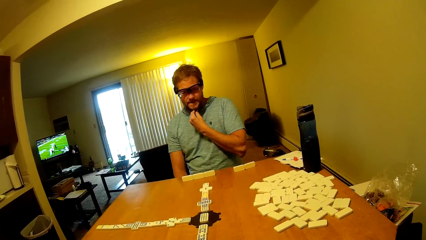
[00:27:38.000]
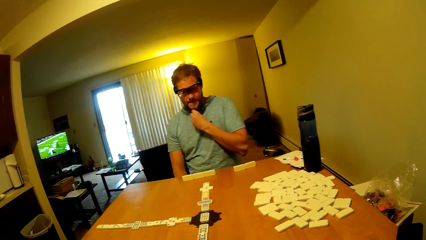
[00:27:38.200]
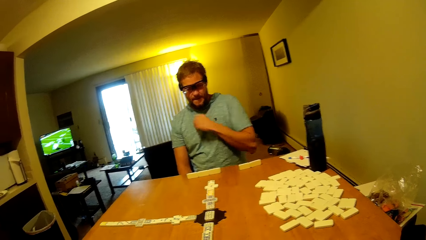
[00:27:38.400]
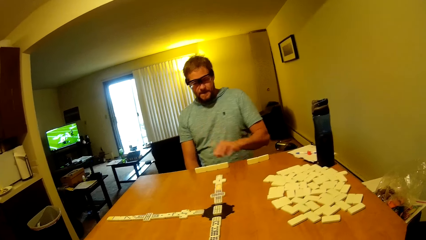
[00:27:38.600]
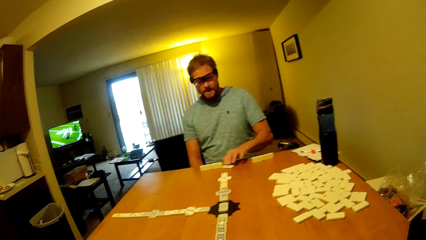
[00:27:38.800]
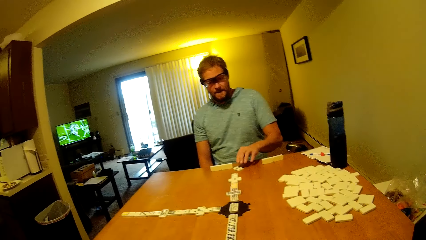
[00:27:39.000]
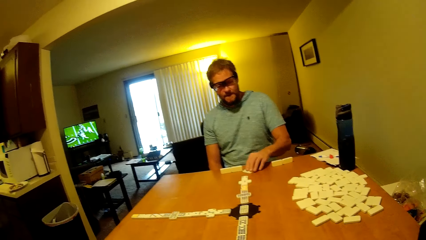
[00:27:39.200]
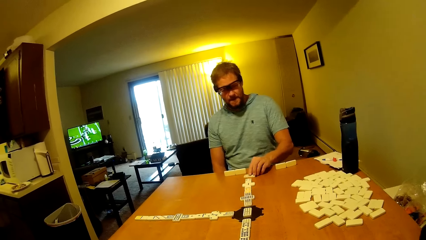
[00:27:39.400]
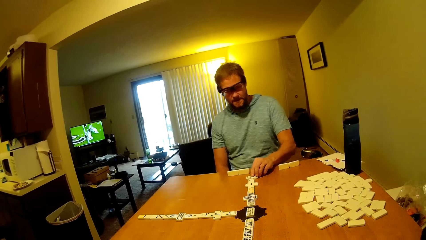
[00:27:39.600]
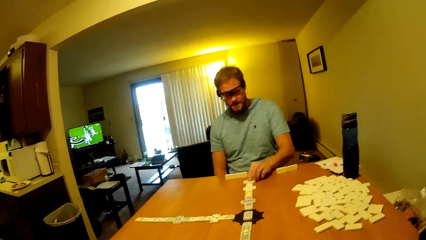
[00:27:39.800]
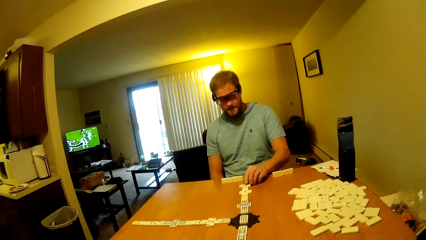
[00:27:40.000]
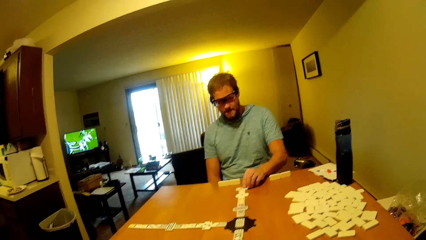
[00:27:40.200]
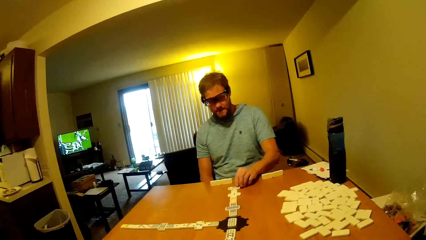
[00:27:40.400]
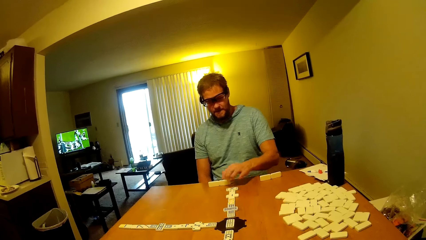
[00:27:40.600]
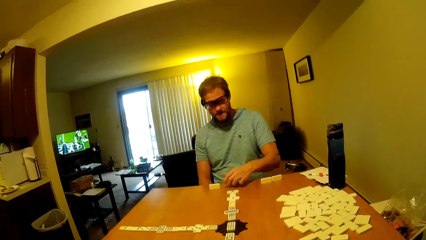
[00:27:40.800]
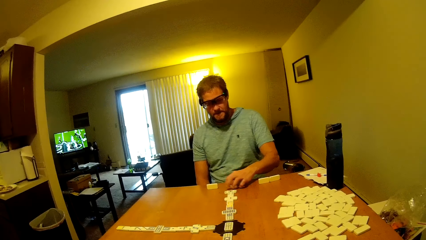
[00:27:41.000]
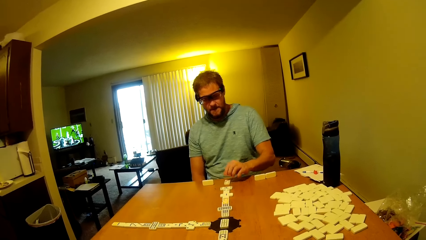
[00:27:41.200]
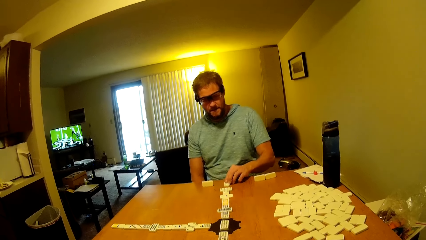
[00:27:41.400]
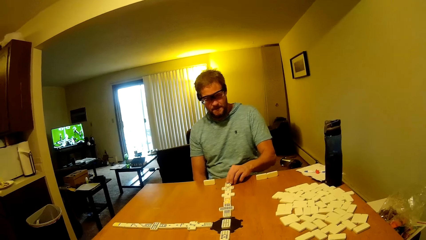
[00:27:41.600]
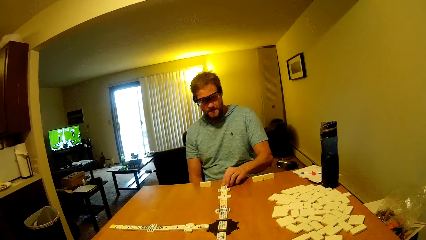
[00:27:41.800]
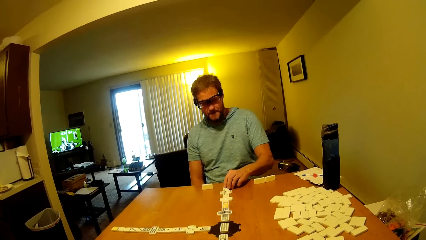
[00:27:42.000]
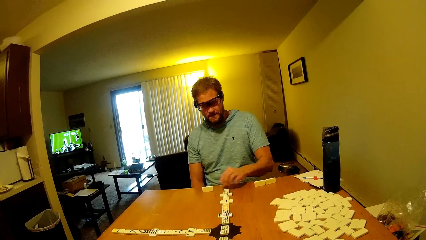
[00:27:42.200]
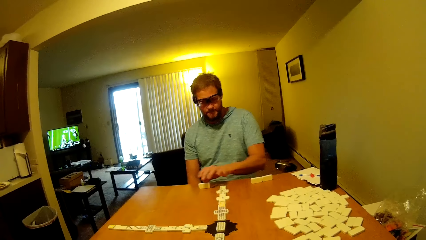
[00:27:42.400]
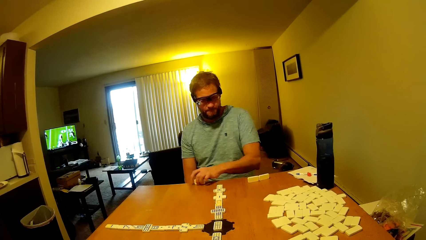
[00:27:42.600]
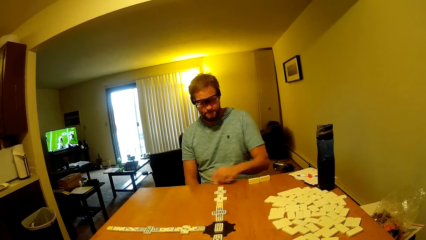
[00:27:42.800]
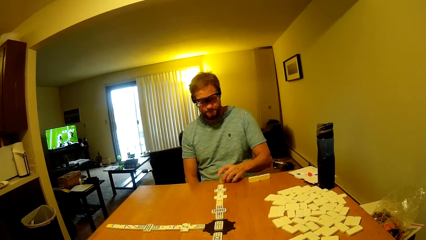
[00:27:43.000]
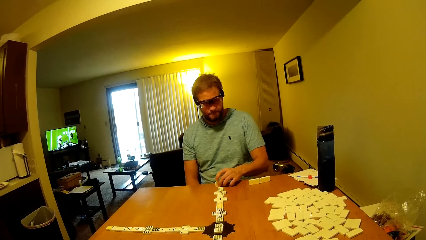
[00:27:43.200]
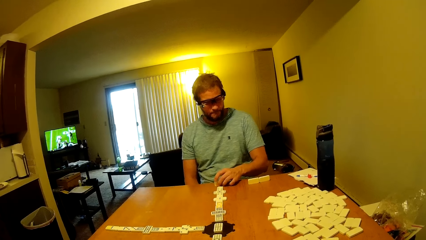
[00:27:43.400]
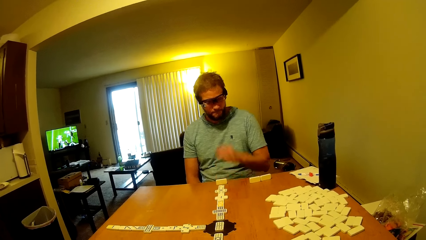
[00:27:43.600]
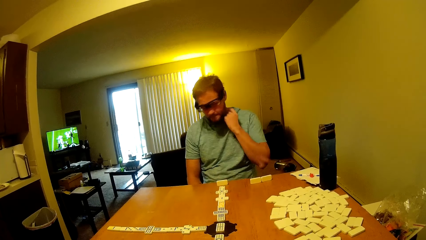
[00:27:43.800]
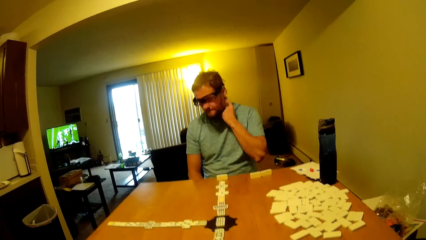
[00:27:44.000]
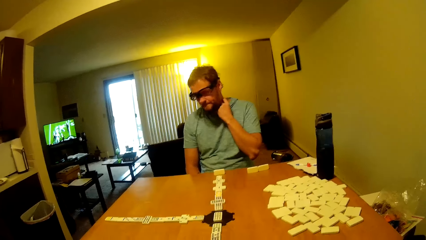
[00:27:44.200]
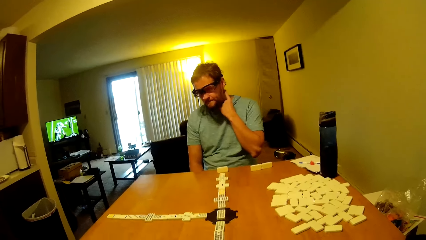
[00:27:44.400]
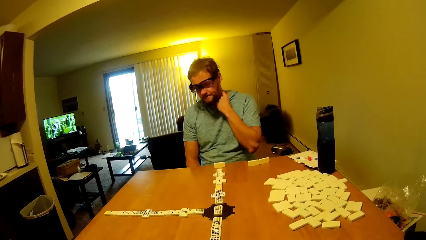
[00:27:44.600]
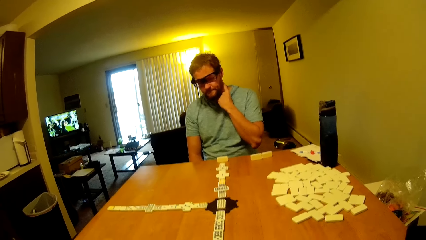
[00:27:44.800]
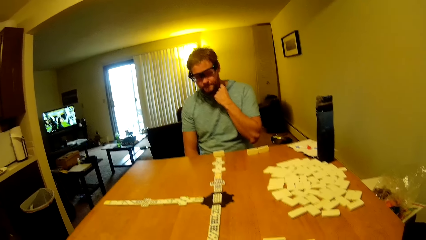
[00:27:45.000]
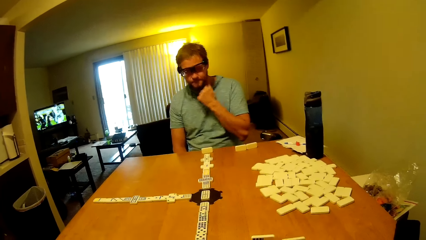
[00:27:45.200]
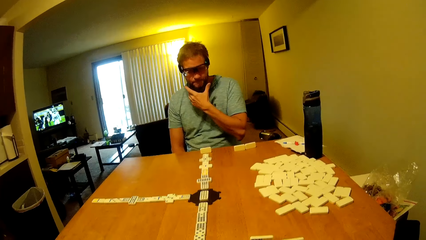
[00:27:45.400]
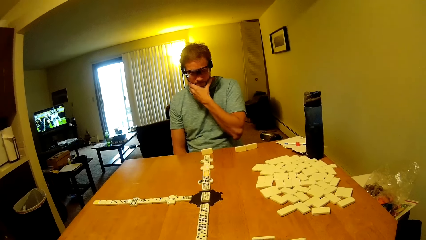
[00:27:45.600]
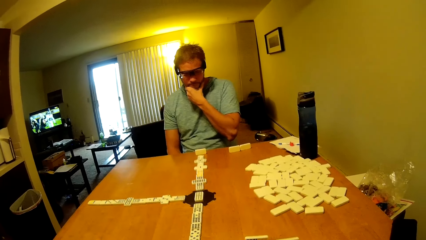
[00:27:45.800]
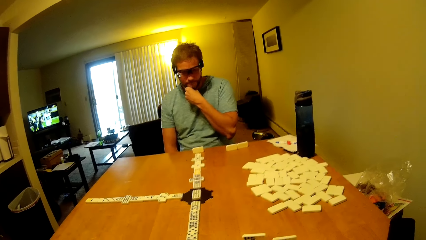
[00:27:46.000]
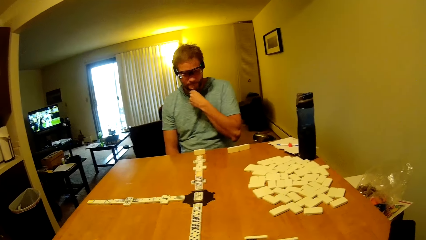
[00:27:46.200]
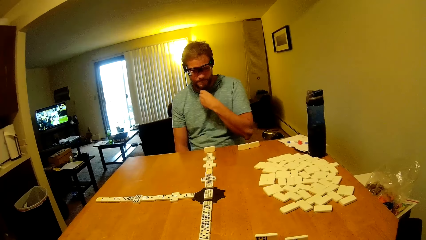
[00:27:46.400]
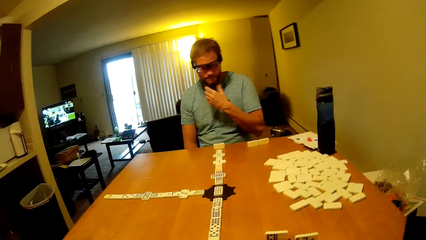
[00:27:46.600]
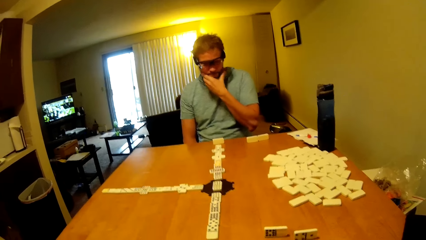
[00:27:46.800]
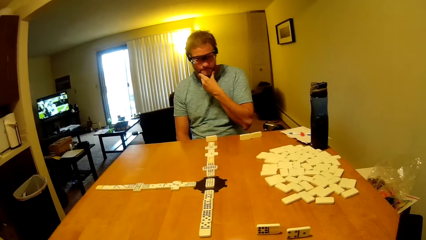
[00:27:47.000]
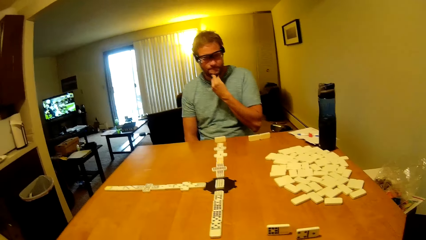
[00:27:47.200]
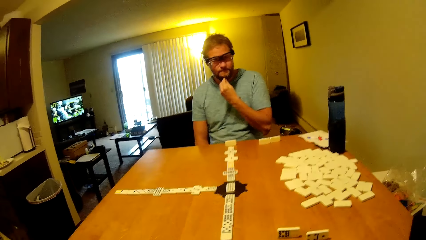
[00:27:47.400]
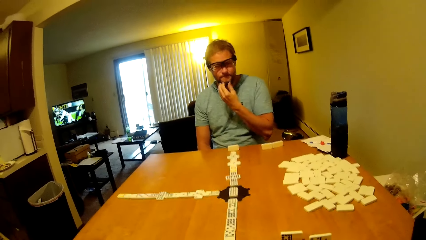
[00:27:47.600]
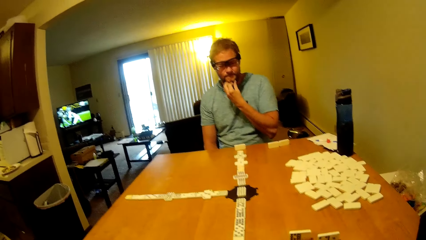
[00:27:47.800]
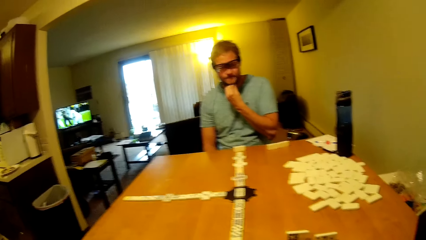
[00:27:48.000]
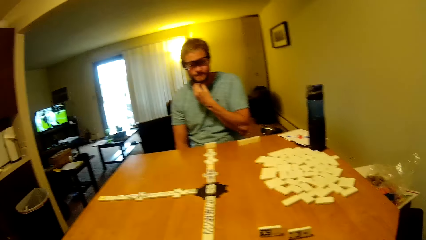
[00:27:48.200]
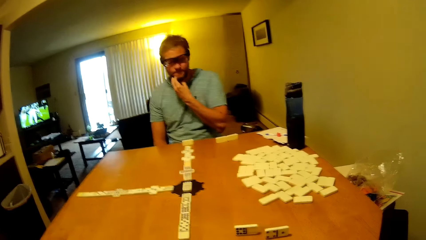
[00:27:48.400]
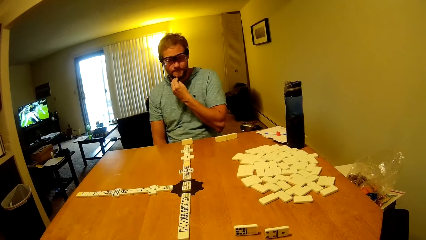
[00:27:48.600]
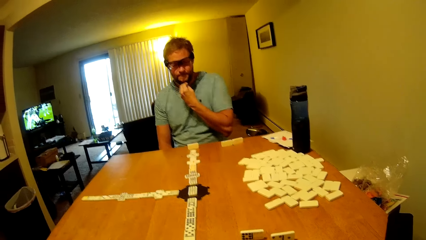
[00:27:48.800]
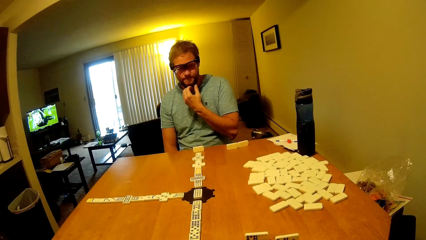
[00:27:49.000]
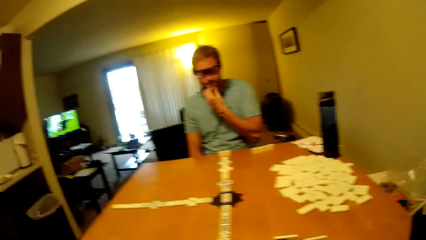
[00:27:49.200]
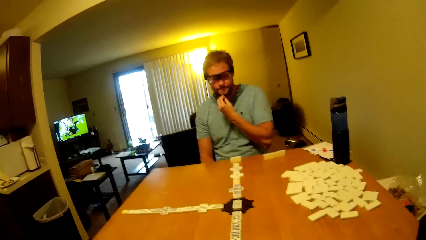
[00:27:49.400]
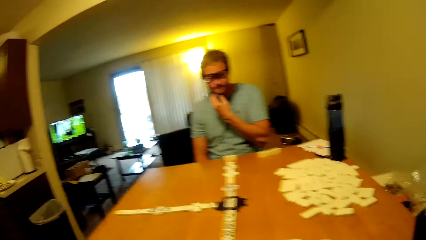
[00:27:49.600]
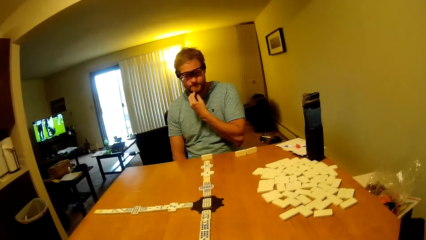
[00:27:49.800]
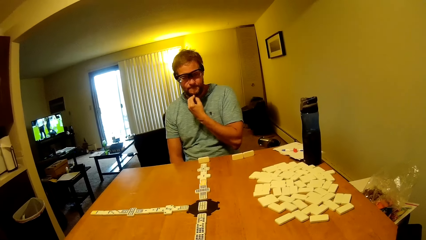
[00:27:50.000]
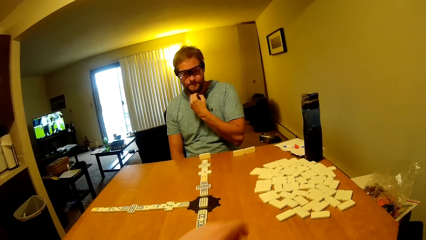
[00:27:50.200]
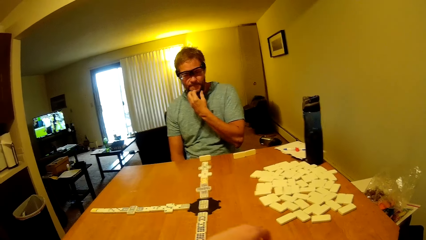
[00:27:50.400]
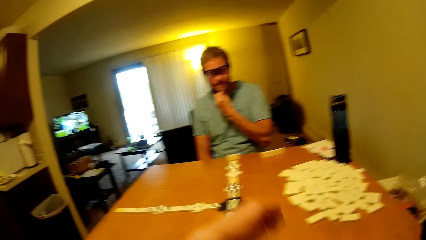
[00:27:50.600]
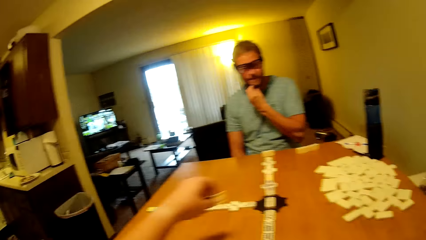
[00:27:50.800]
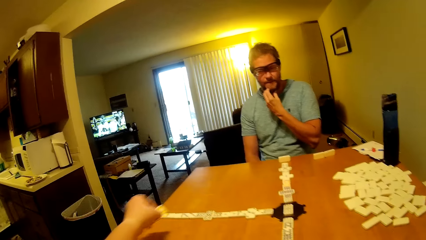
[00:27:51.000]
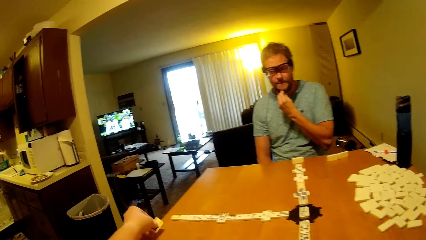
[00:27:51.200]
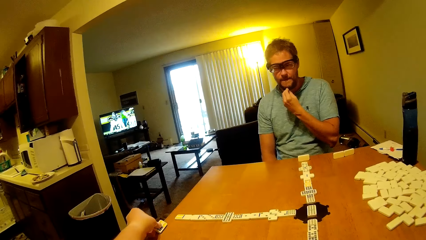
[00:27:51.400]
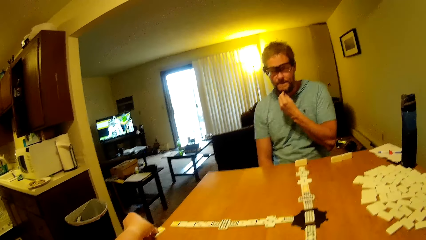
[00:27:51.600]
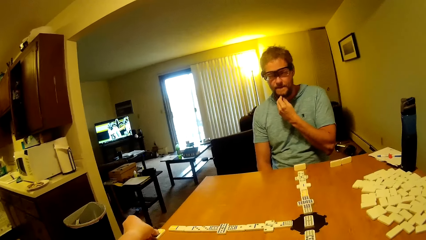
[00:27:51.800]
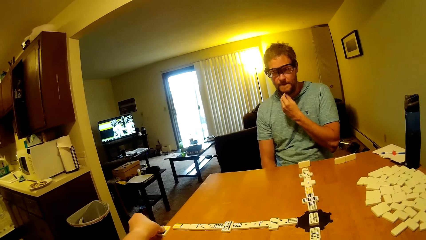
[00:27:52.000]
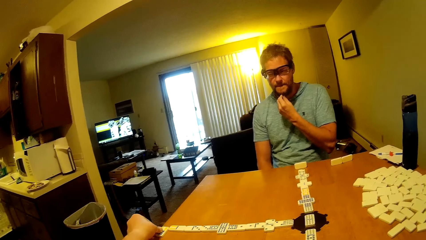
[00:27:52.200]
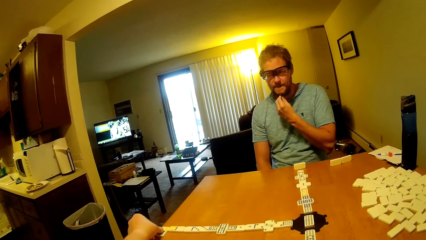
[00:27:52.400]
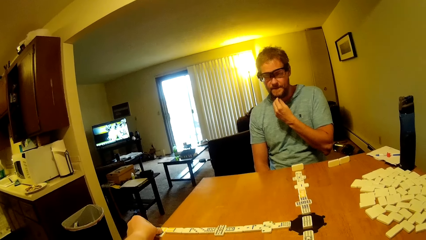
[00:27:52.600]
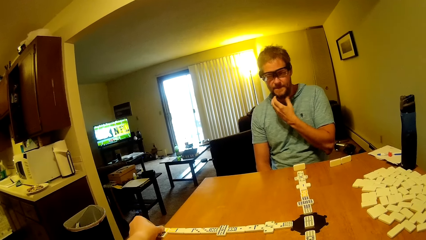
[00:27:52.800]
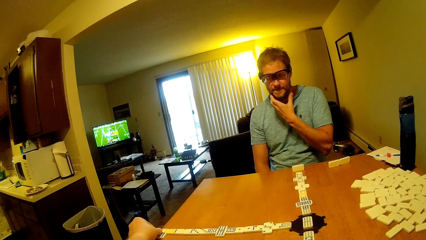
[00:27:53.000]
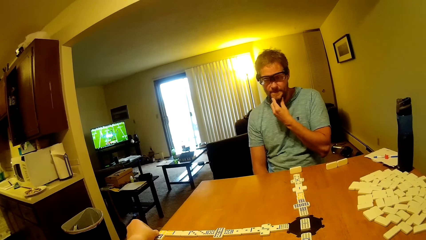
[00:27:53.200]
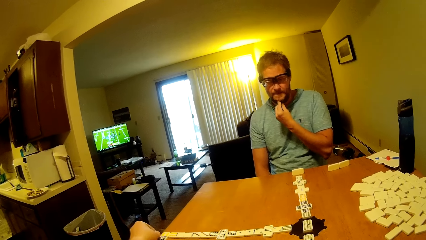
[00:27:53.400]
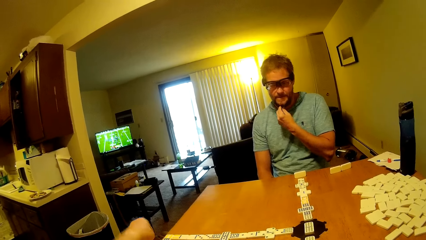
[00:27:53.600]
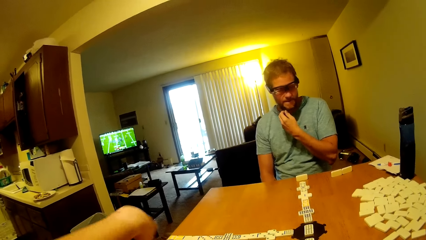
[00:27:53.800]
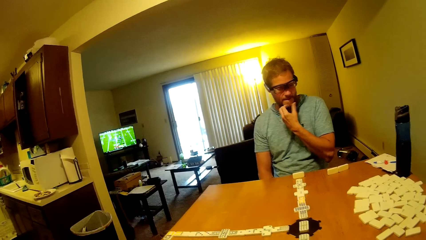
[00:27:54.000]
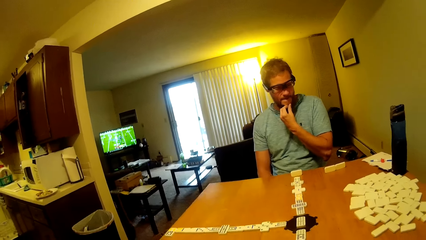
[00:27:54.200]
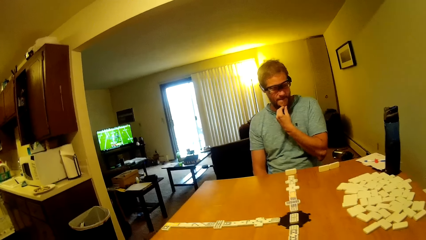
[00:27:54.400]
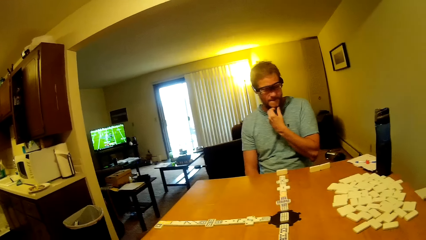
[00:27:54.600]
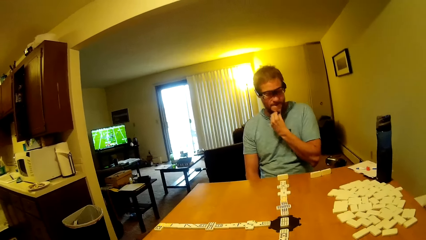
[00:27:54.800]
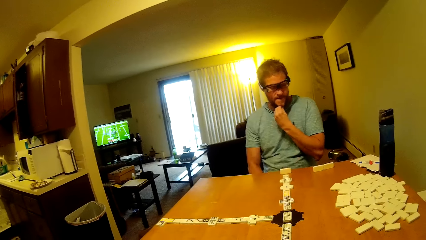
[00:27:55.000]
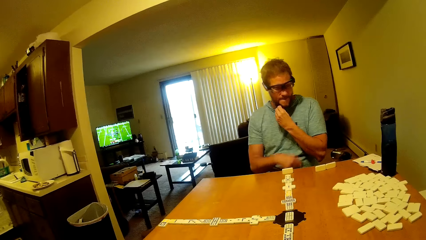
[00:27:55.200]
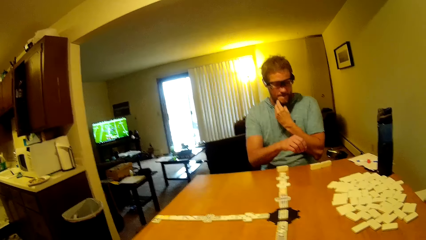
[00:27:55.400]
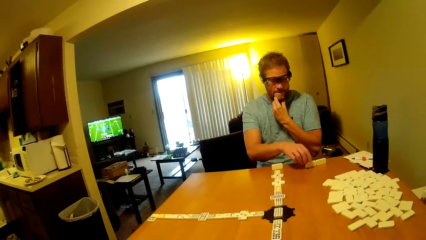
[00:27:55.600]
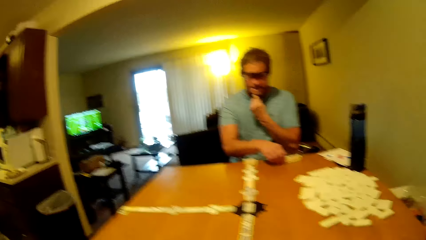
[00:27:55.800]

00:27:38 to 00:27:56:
The camera wearer plays a domino piece. A man assembles the word board on the table. He scratches the neck, plays domino pieces and touches the beard. The camera wearer picks the word board from the table and places the word board at the side of the table. The man touches his beard. The camera wearer plays a domino piece.
